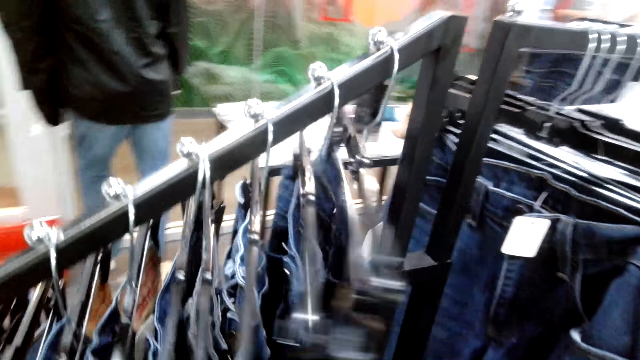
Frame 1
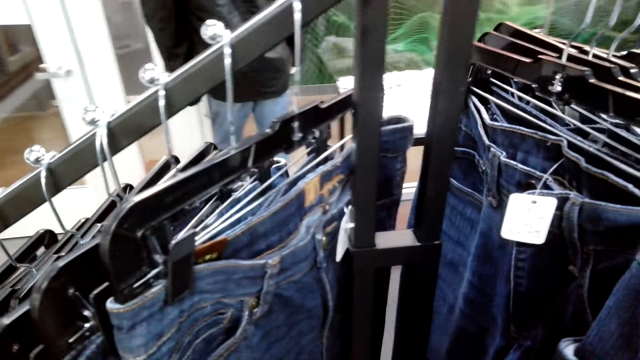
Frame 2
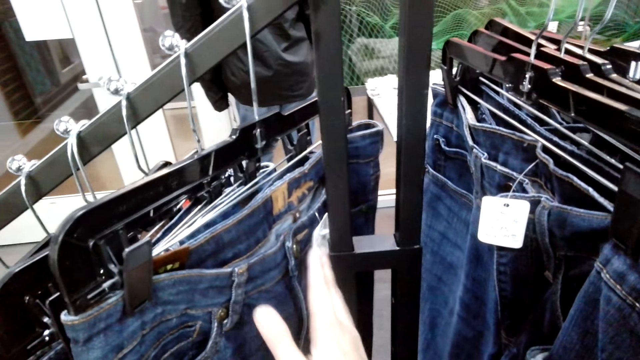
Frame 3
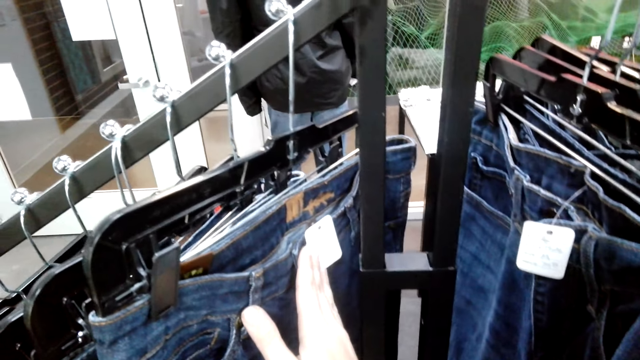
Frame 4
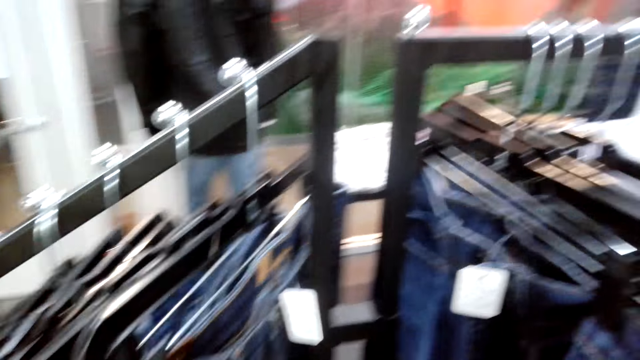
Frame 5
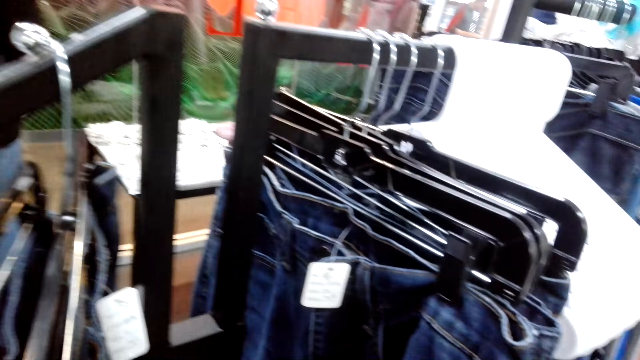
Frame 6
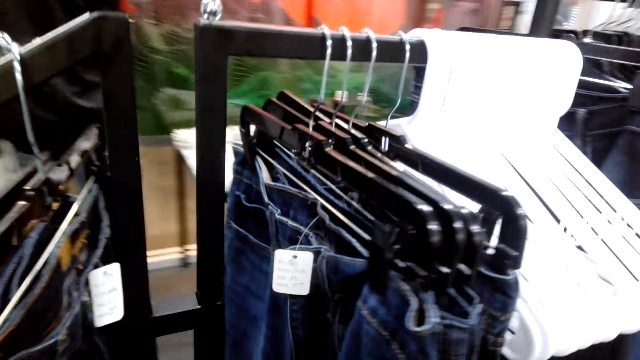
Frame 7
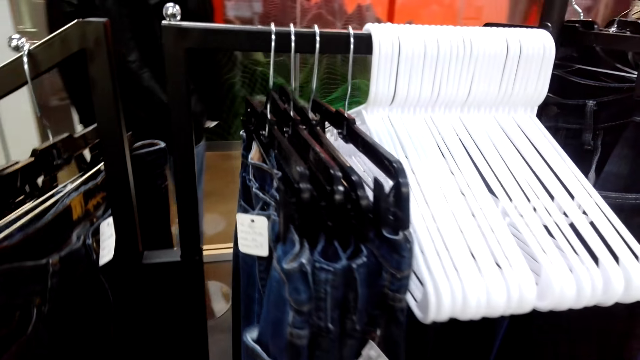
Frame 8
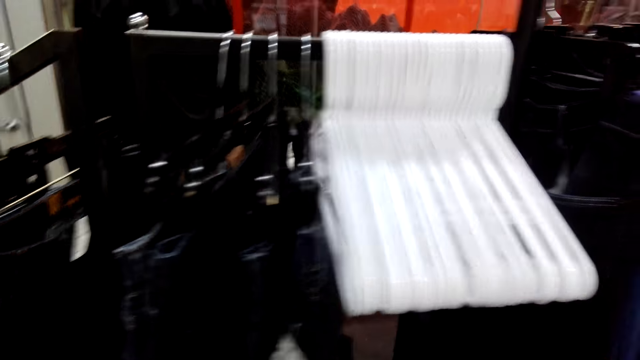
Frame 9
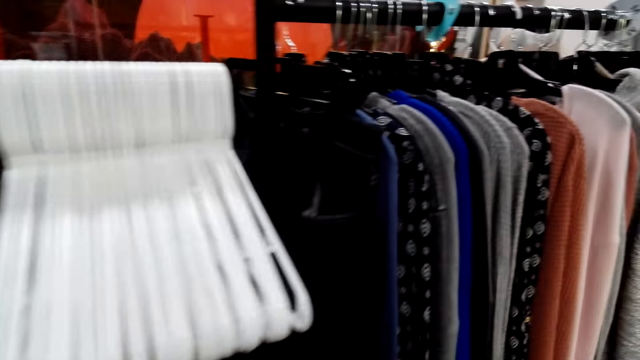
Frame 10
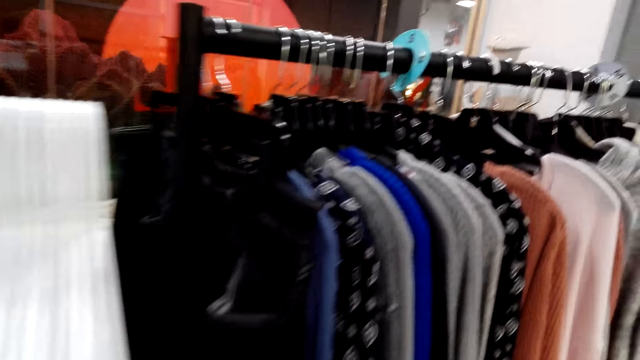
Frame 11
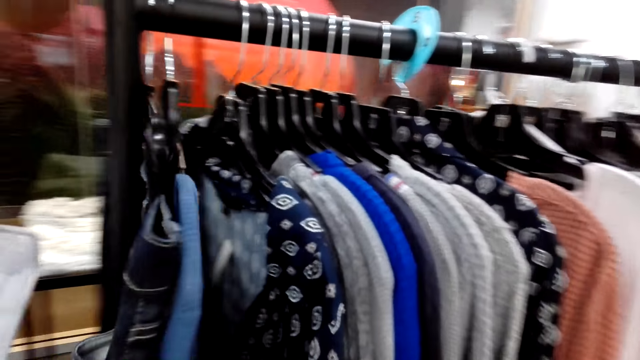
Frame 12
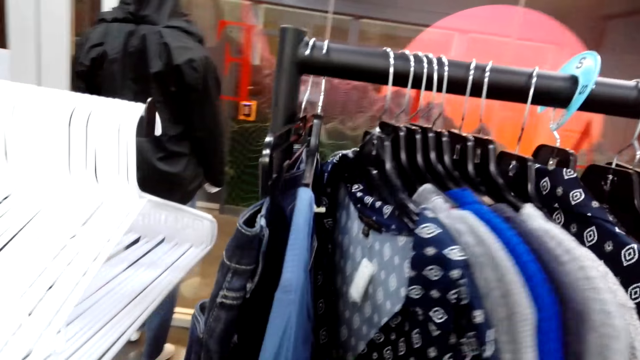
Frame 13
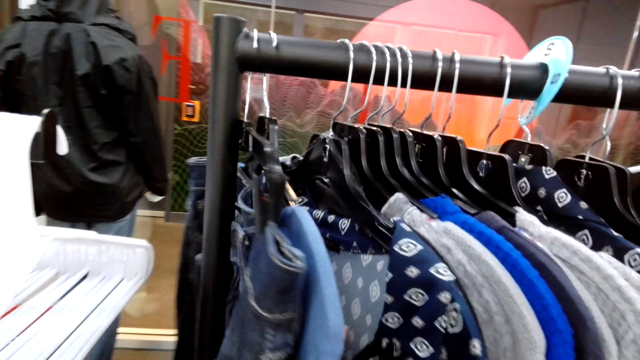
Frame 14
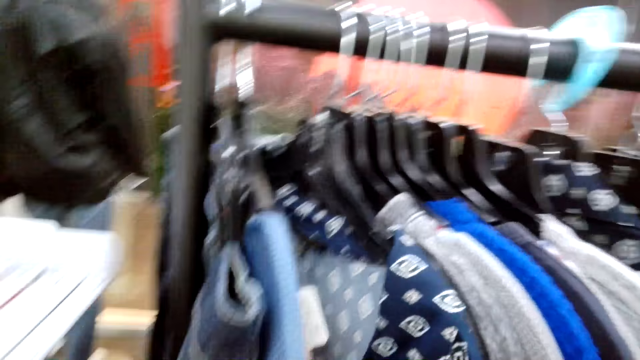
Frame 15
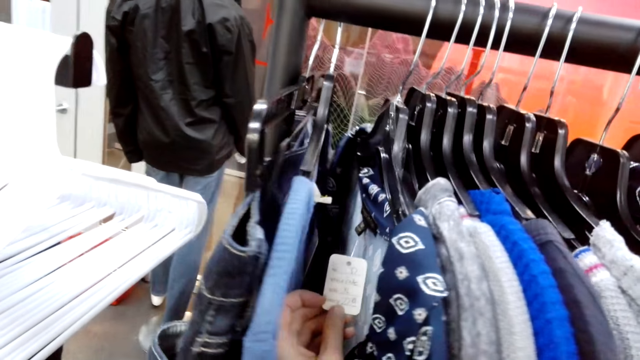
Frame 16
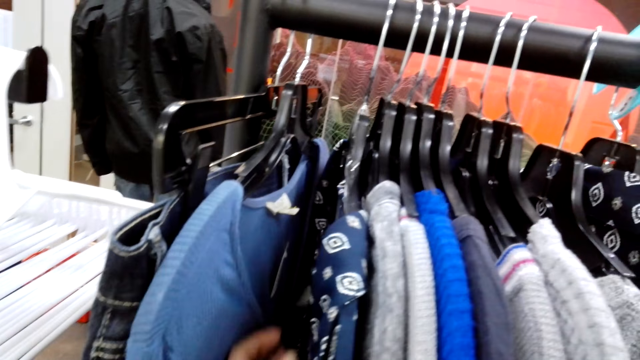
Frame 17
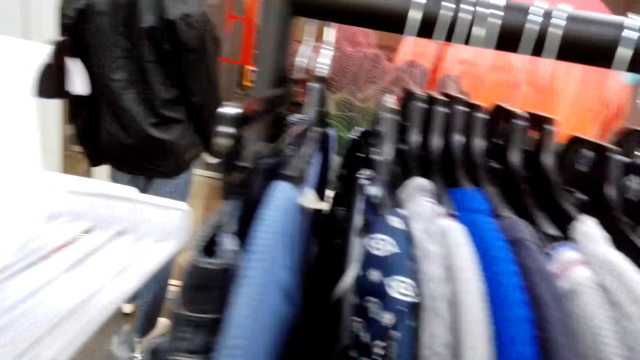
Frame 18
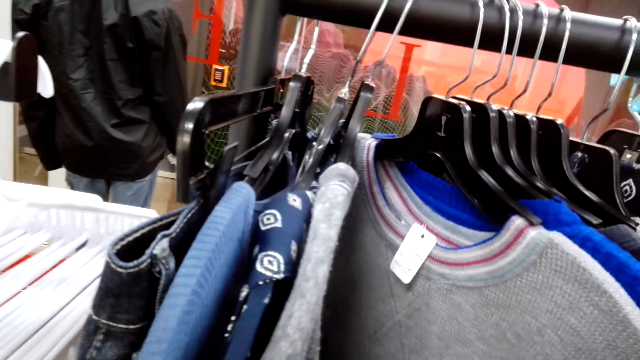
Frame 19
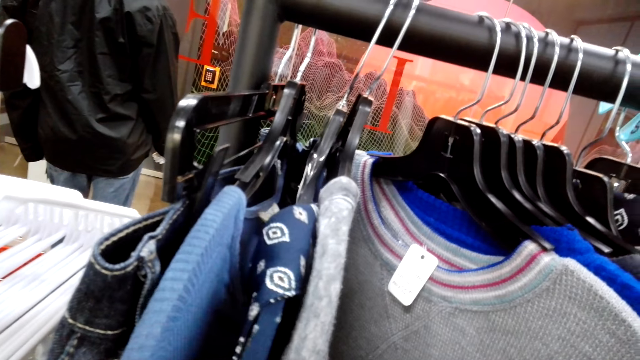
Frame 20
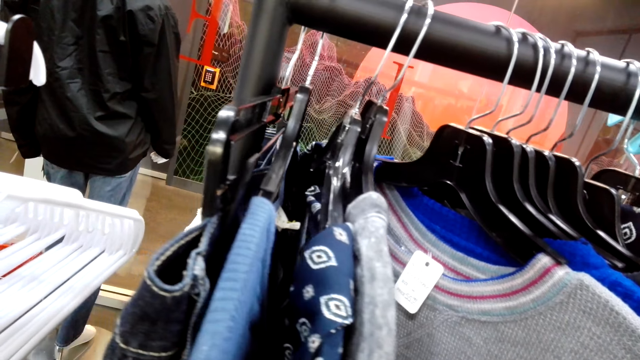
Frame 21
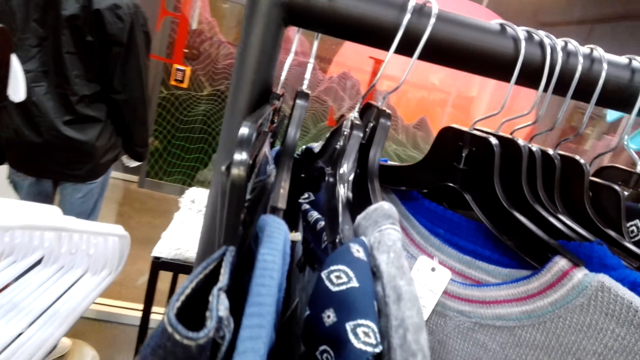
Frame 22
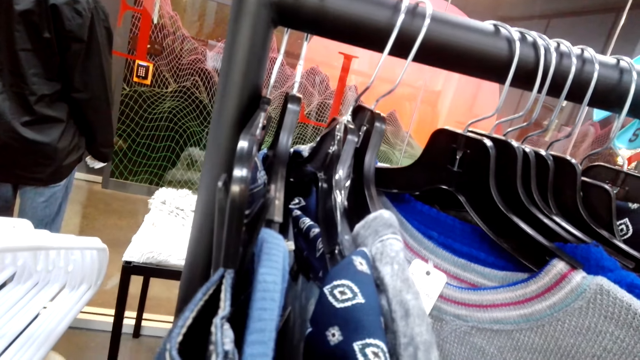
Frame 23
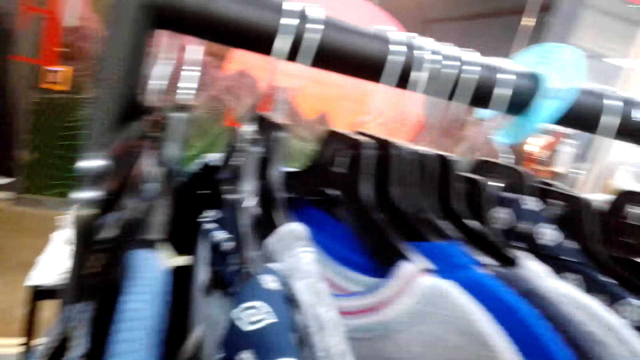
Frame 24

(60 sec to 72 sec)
The camera wearer walks towards the tops. They push the tops aside while checking the price tag.

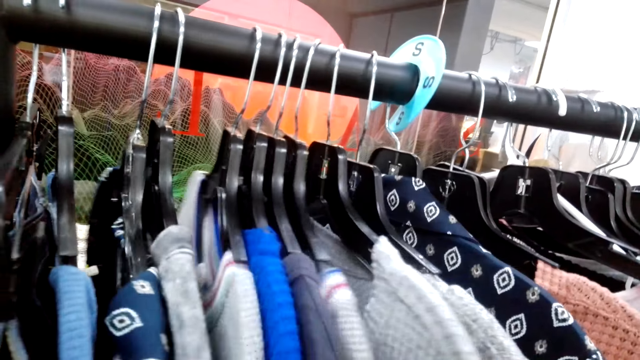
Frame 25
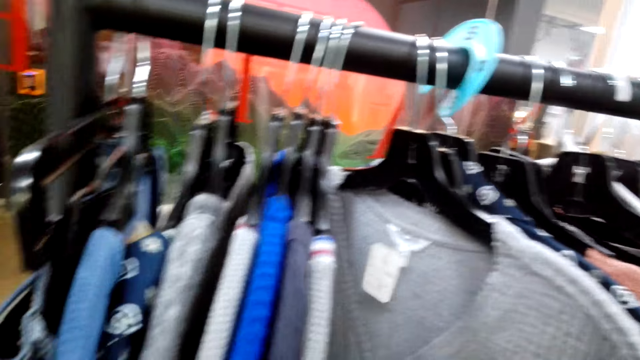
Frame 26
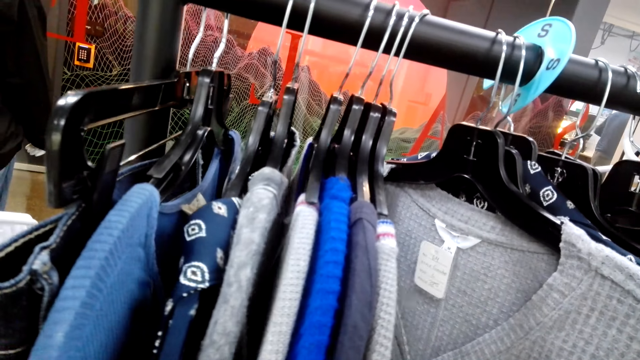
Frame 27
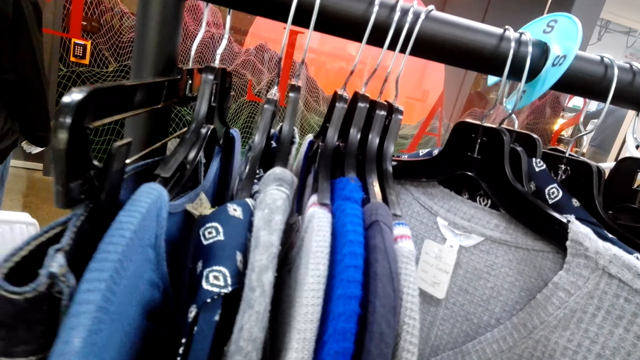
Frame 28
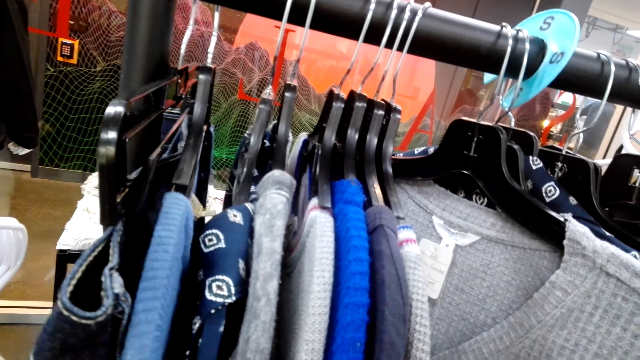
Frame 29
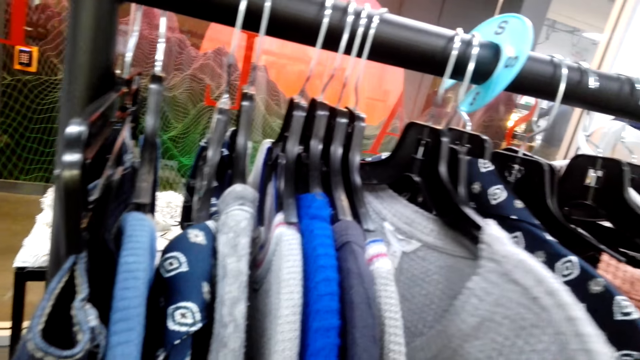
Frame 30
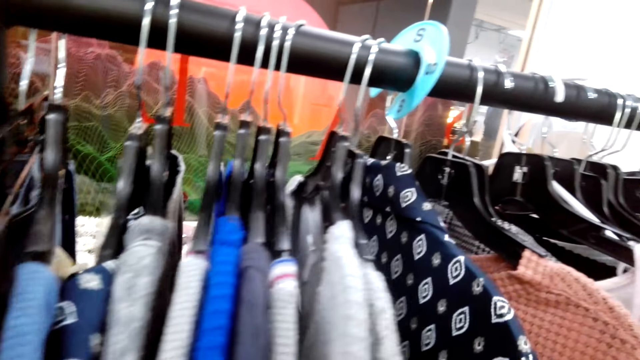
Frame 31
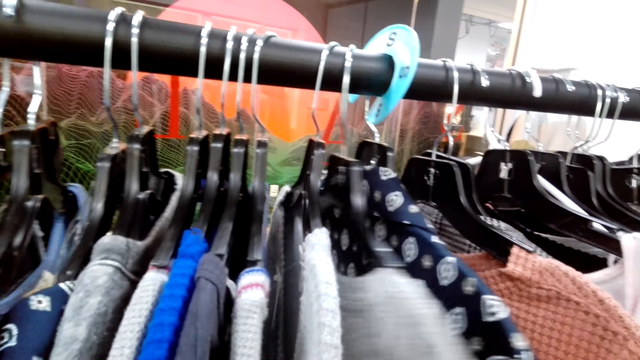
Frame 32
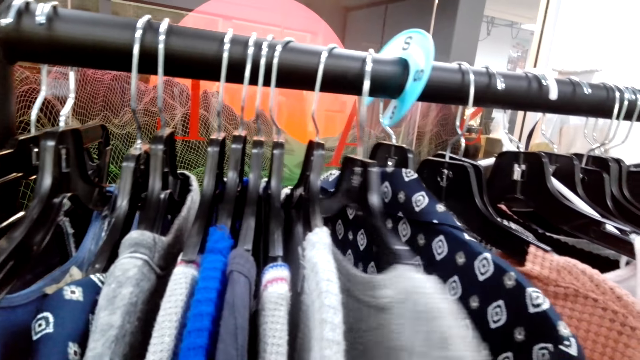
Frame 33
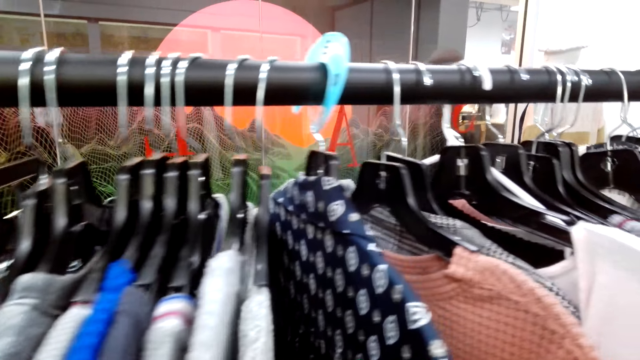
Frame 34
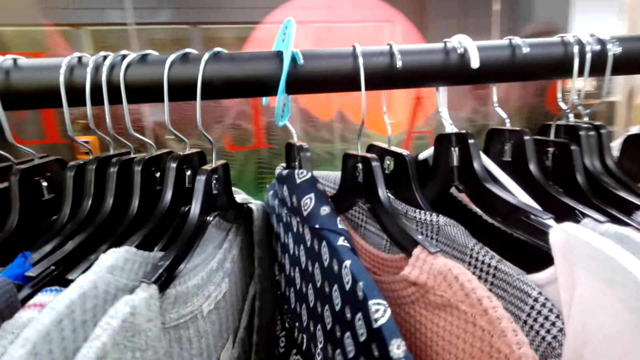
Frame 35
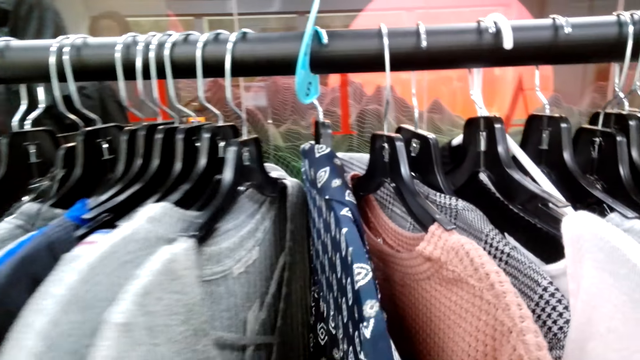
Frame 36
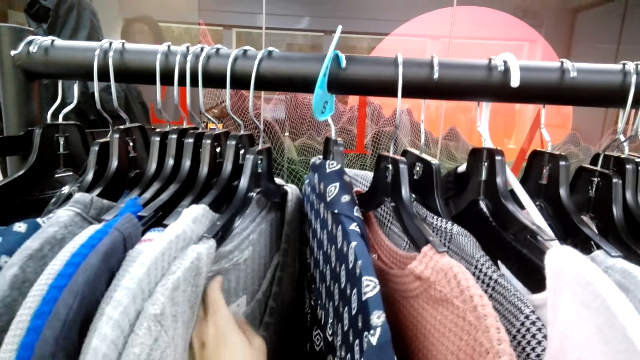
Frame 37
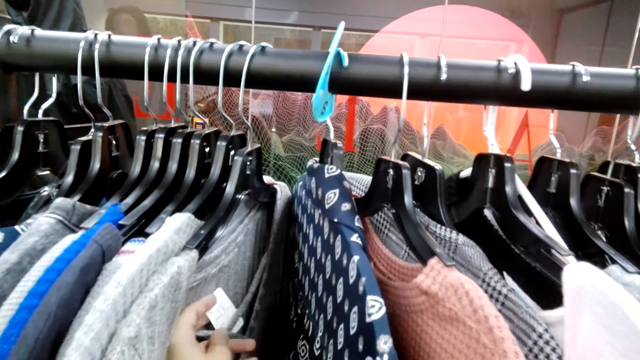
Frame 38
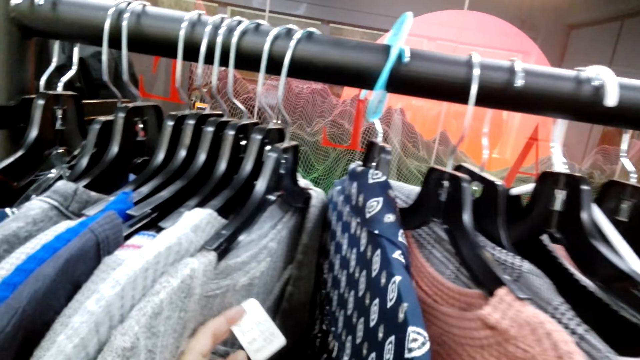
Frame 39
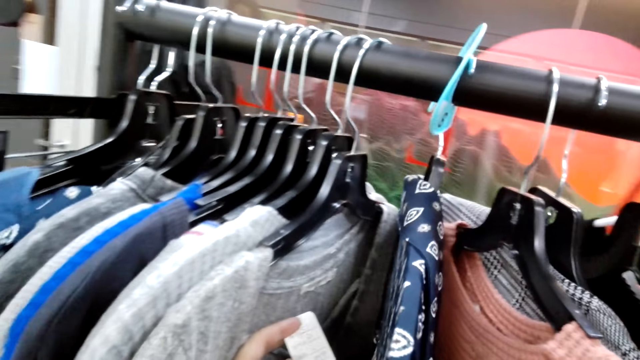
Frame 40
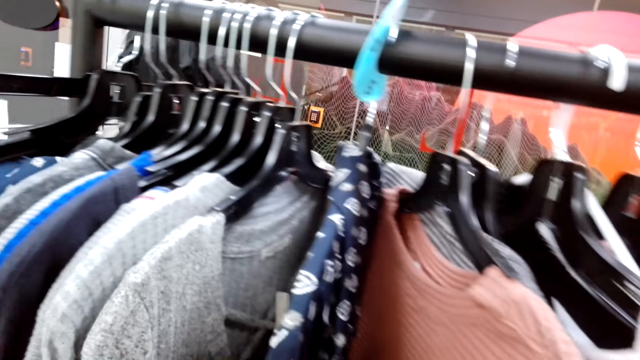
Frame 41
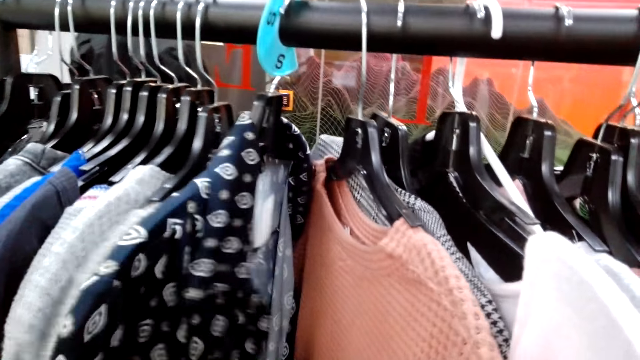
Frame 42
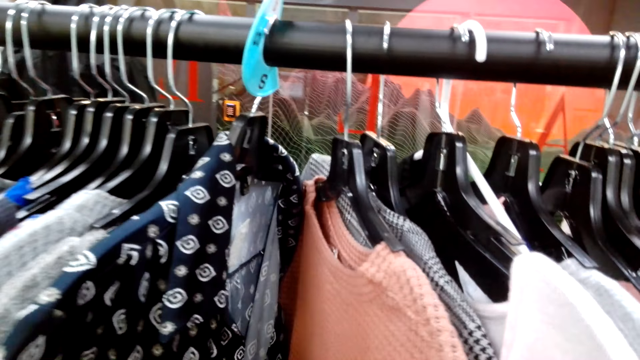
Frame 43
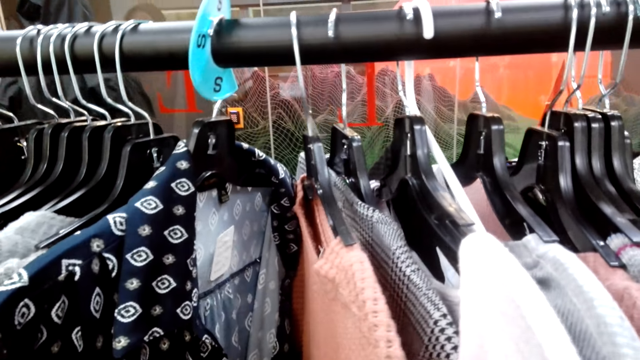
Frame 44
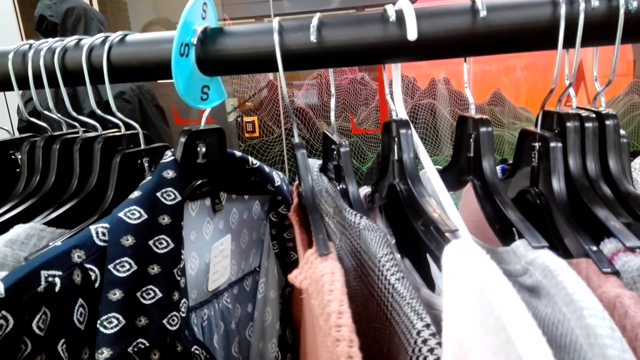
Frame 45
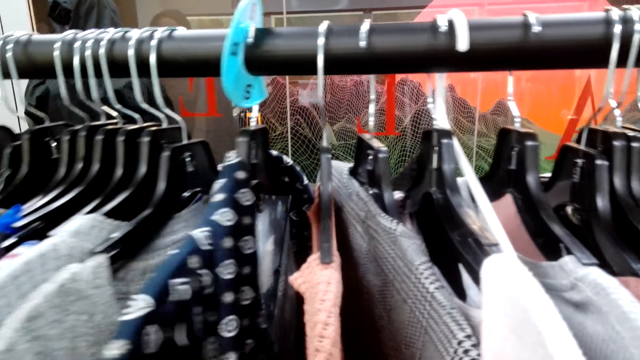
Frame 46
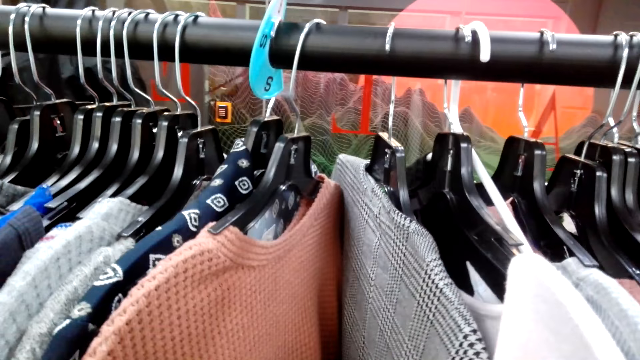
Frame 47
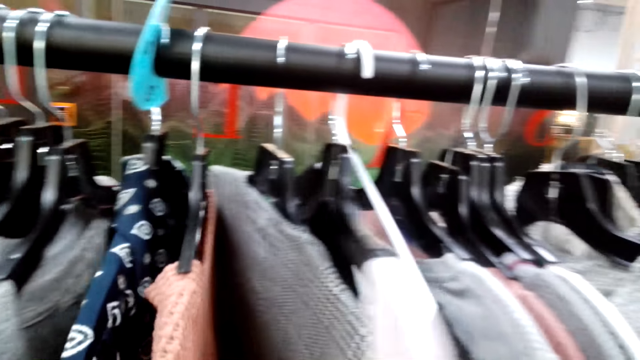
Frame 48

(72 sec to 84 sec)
The camera wearer touches the cloth tag. They touch the clothes.
